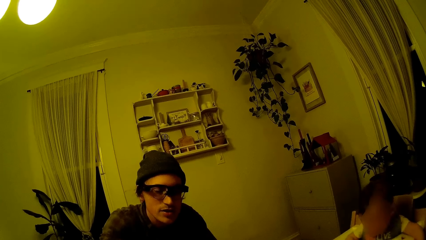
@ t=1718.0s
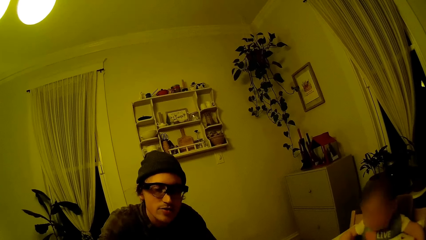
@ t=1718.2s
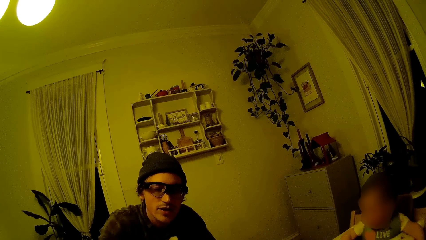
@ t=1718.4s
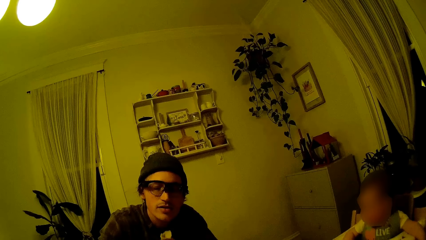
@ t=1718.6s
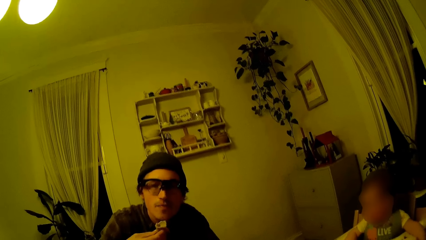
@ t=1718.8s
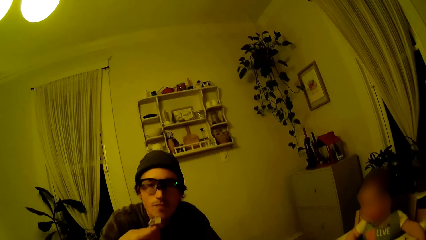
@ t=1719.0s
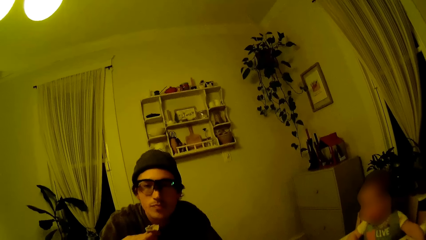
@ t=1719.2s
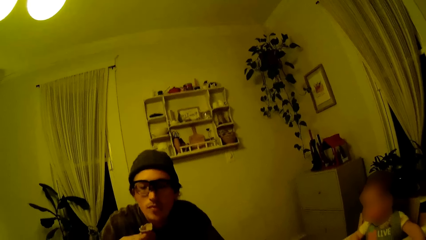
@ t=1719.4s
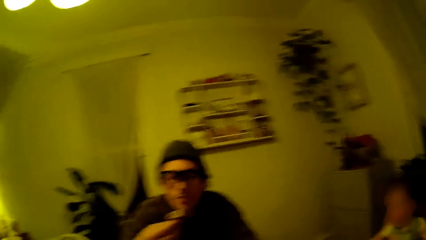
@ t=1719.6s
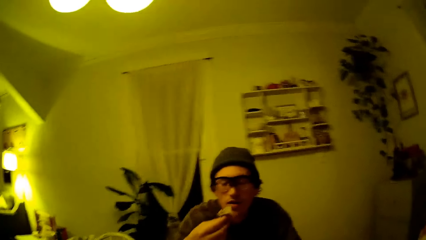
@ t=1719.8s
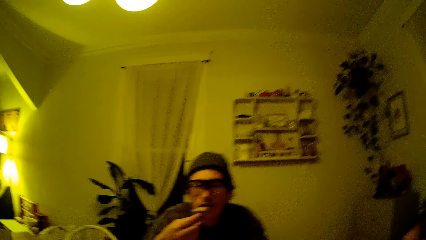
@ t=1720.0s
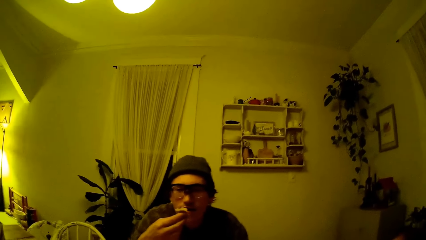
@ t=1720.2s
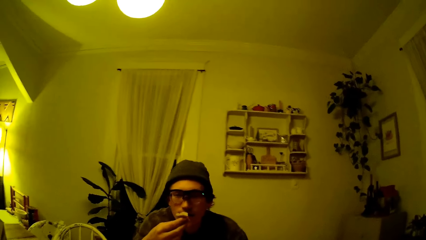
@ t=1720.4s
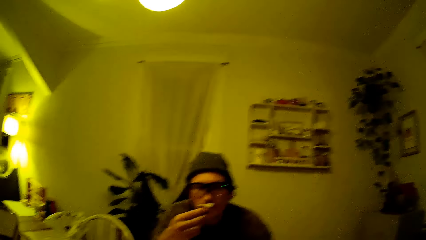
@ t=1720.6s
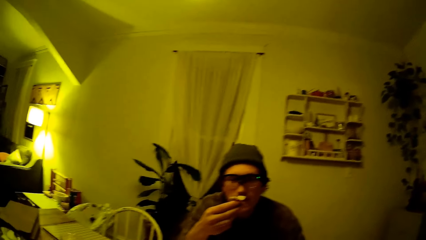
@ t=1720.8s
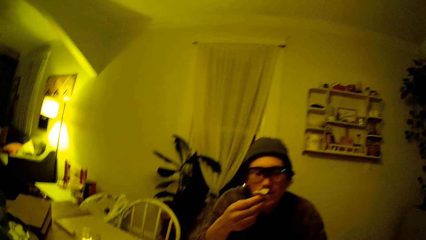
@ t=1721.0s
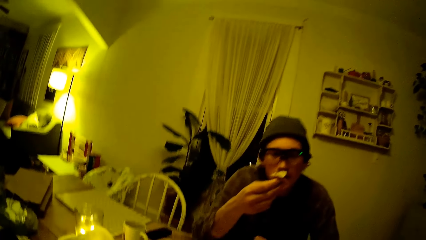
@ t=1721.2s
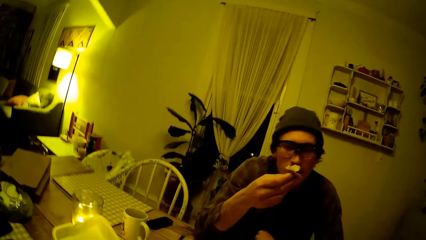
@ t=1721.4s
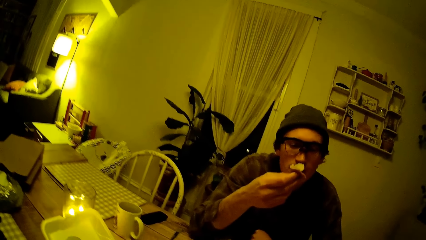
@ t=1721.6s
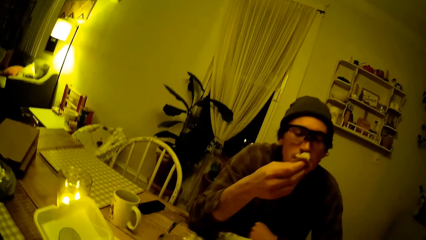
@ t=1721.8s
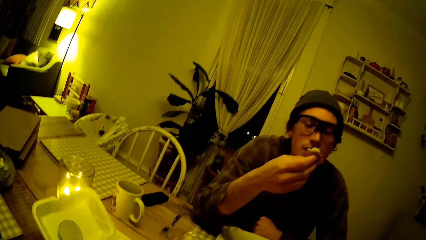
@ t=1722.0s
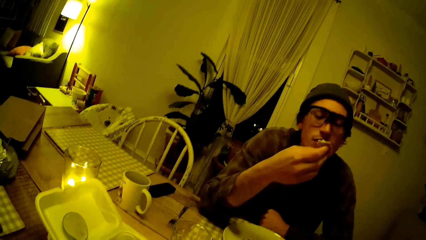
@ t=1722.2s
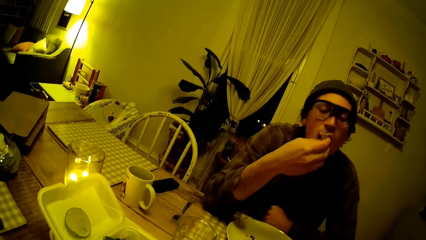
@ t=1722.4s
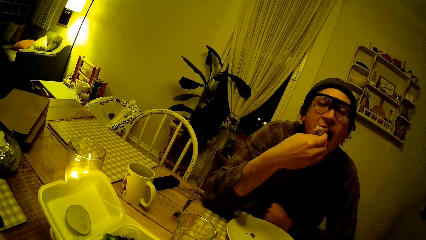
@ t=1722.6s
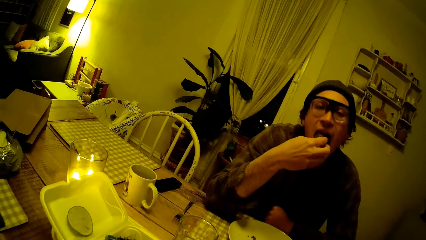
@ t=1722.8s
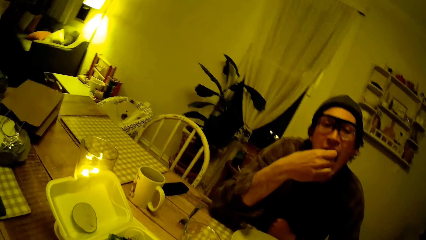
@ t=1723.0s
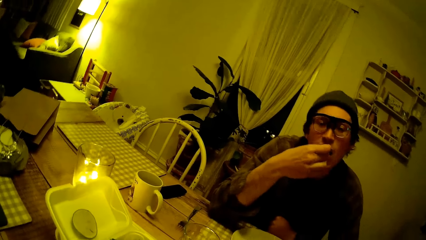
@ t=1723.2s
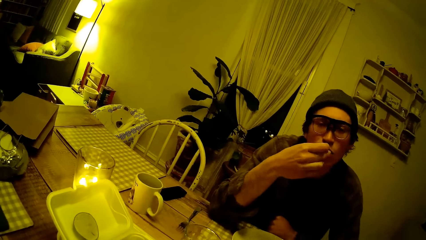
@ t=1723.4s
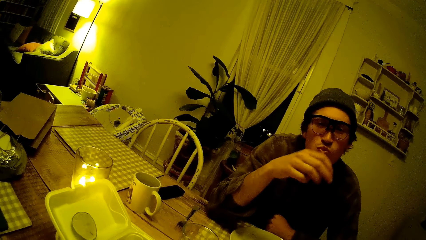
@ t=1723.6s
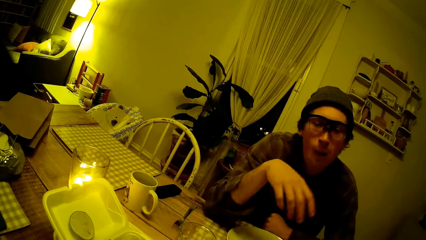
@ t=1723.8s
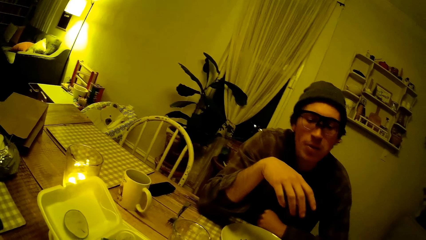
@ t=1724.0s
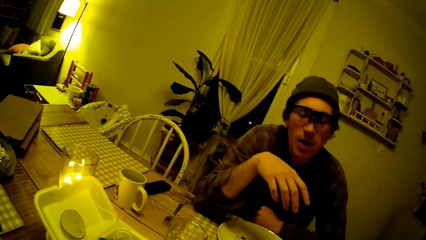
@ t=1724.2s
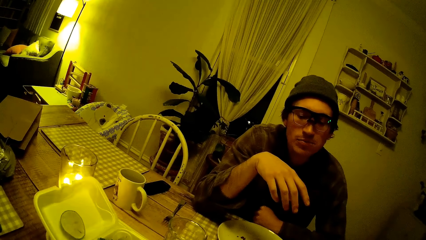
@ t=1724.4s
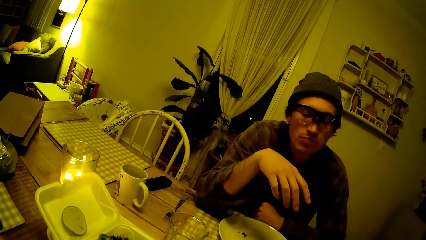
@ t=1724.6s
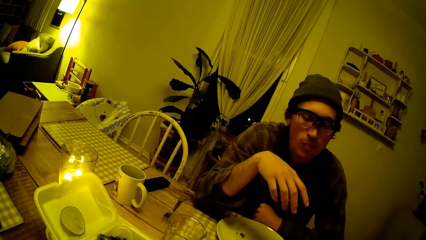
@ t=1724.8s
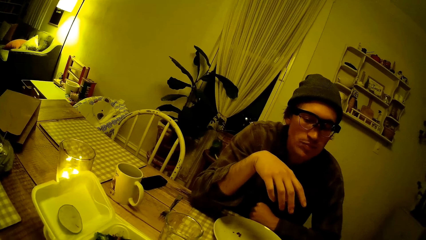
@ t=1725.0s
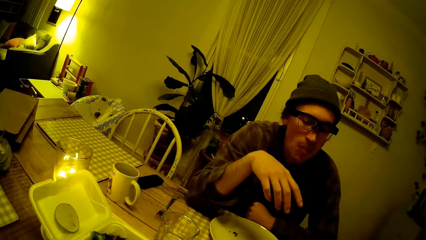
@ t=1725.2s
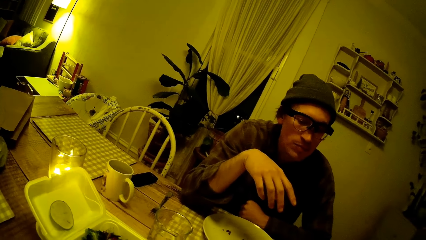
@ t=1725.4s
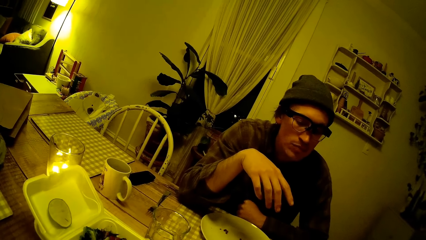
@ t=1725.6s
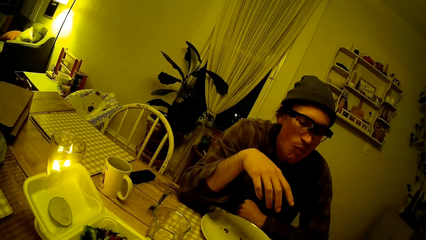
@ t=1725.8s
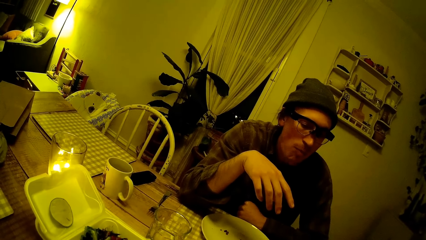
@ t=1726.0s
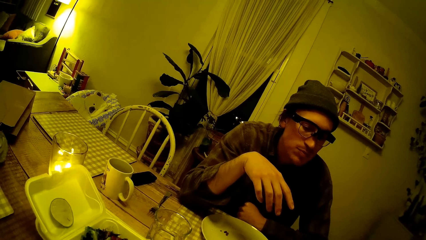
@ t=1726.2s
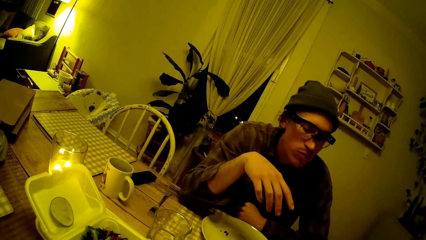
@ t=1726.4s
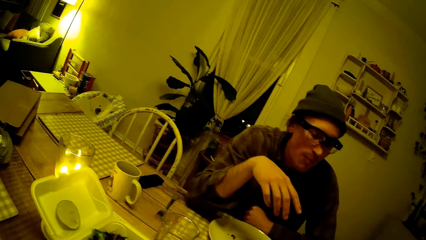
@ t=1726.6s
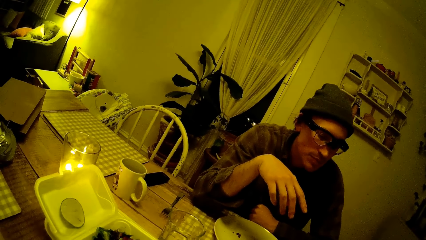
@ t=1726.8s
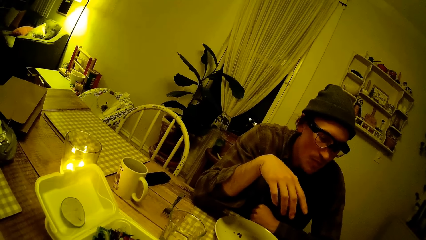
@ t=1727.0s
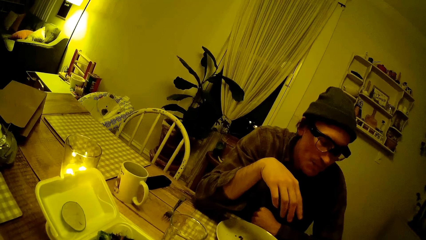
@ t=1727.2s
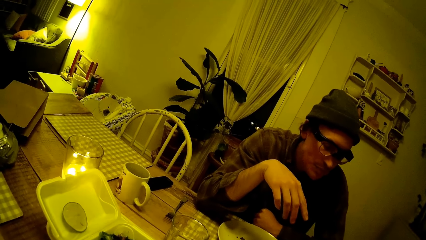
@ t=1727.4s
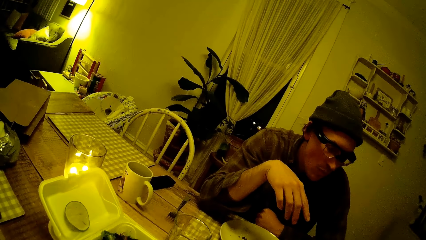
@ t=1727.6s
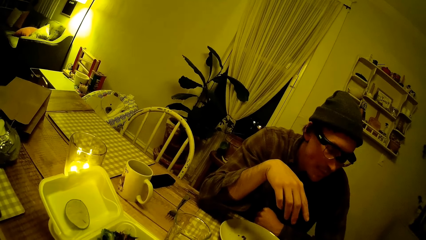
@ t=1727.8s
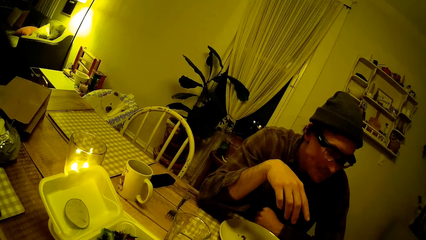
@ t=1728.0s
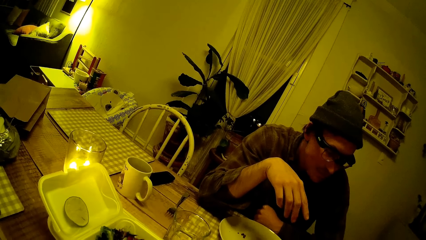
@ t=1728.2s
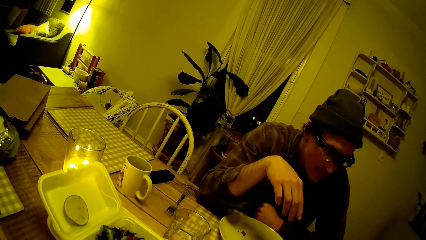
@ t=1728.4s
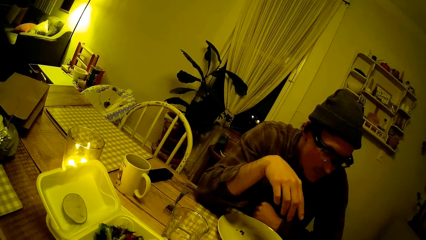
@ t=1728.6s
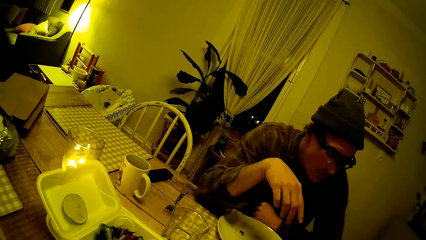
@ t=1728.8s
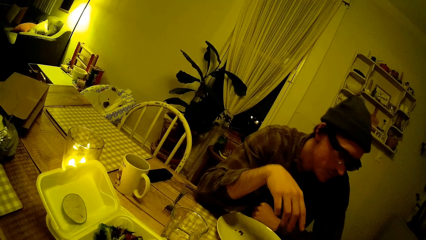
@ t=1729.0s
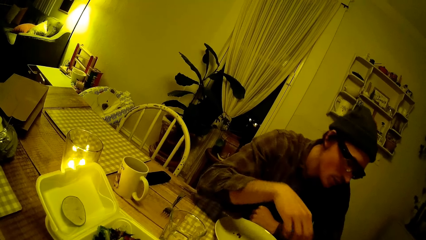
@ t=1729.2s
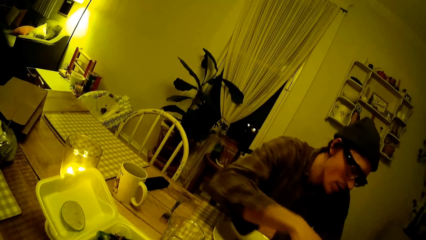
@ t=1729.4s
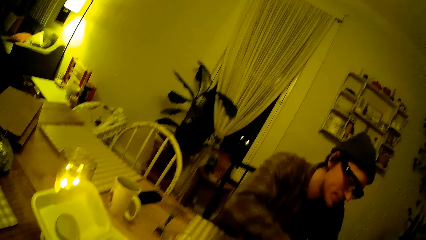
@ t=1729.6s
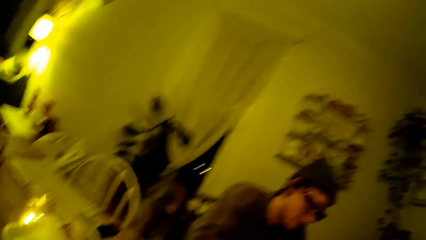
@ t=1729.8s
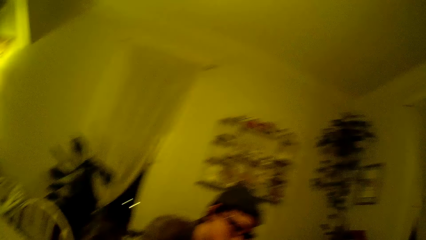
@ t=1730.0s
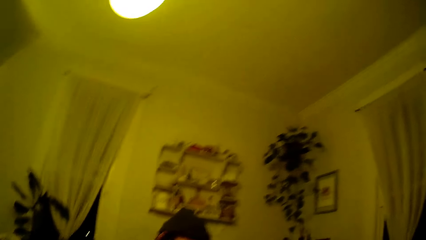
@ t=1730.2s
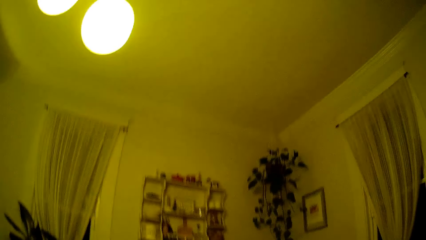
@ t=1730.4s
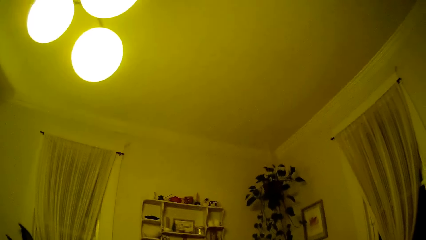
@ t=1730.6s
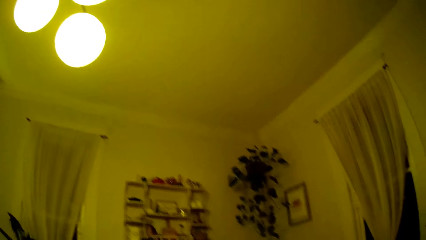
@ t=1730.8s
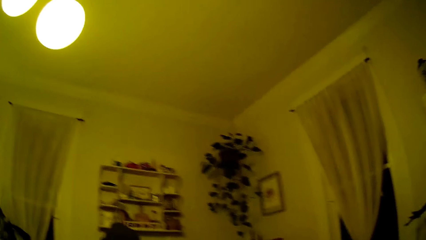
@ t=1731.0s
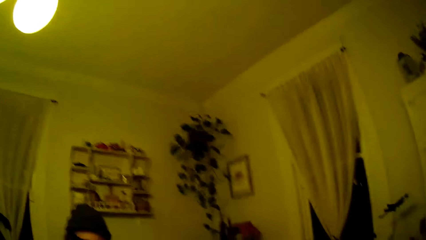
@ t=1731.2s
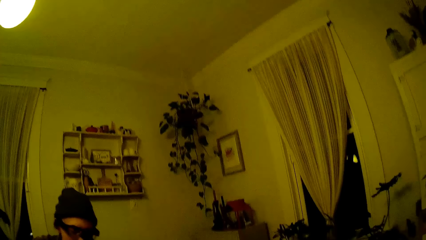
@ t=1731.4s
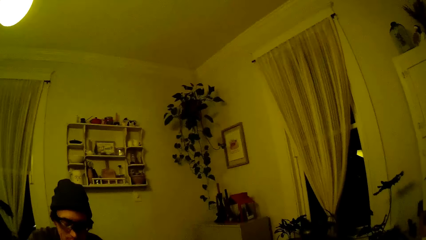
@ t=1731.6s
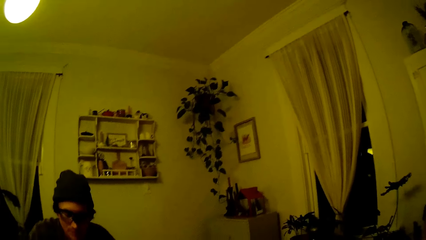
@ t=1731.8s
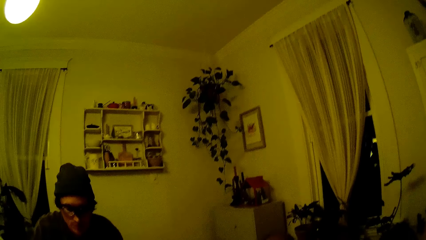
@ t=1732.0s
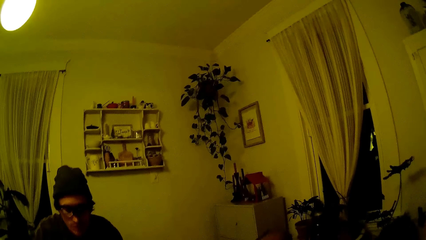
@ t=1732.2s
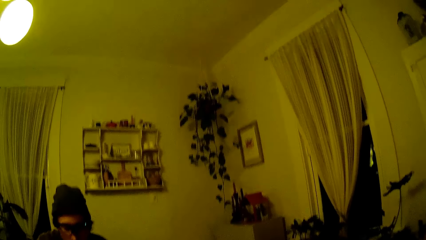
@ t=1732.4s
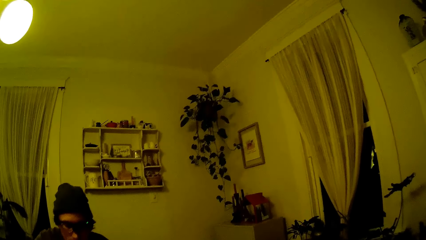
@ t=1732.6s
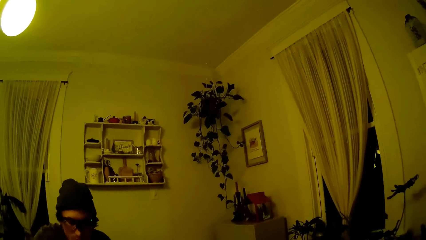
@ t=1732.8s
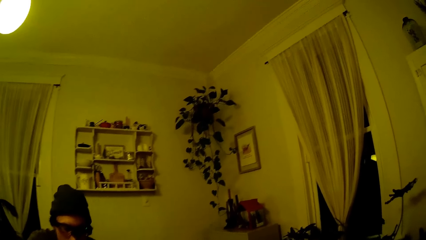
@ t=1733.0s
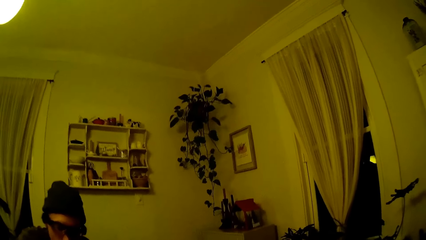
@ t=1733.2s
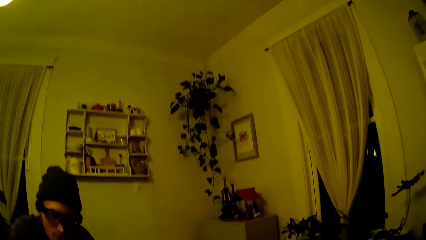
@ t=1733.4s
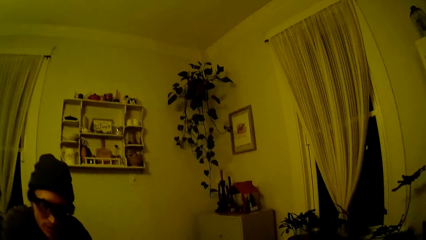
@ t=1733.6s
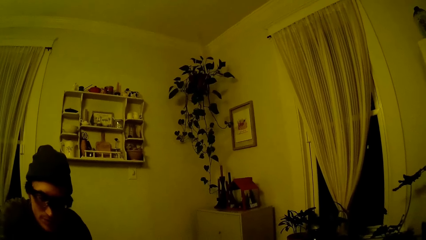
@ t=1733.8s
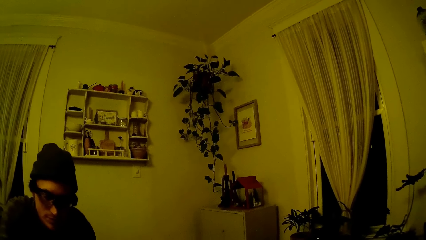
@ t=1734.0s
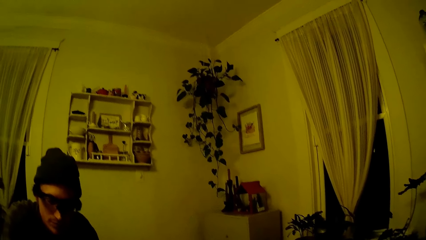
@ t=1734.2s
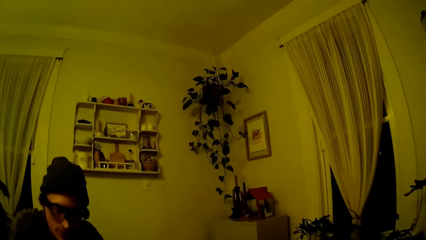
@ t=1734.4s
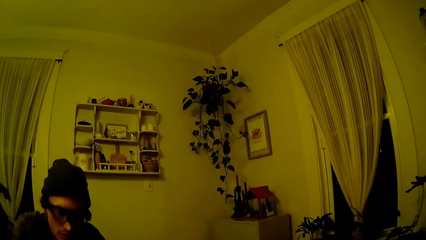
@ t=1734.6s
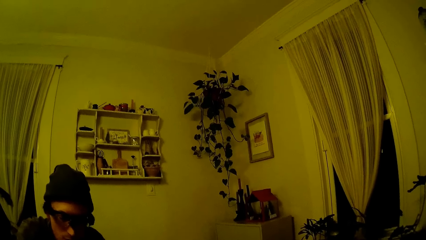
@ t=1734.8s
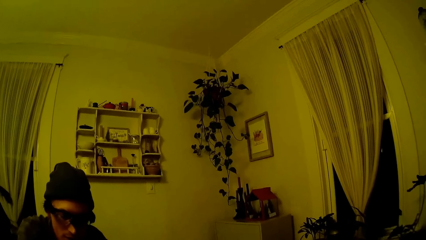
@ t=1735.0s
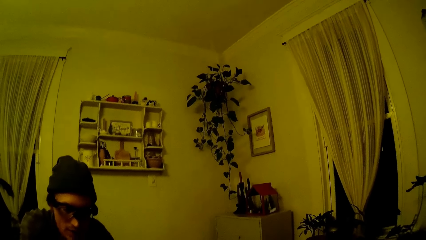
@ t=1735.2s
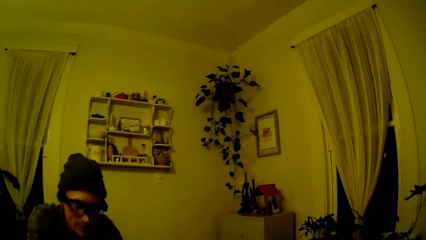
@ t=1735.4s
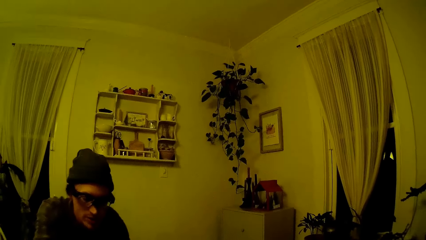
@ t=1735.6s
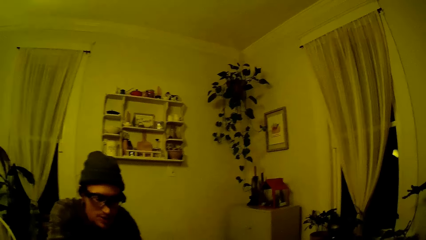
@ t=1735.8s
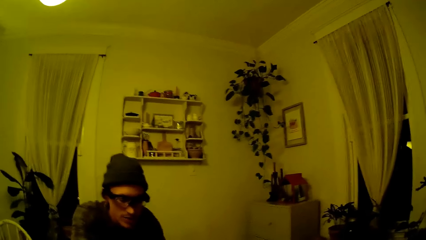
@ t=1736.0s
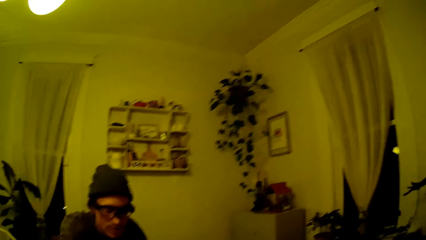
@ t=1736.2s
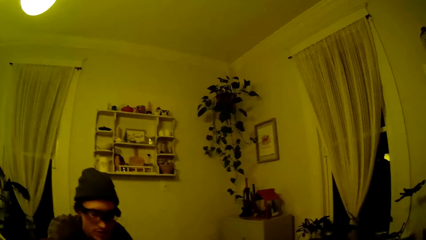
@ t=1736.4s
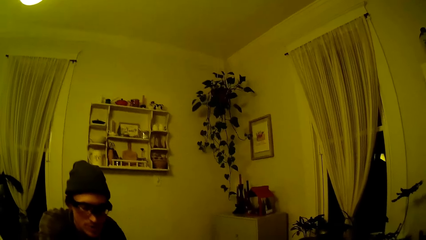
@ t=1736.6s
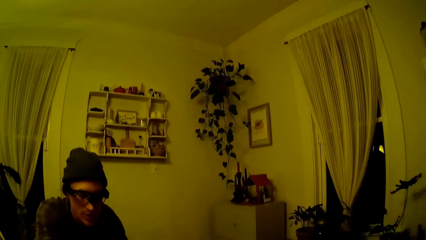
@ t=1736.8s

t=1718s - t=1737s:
The man eats the pizza with his right hand. The camera wearer converses with the man. The man consumes food. The camera wearer converses with the man.
